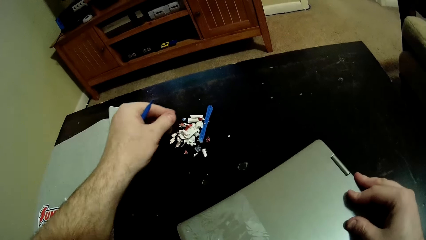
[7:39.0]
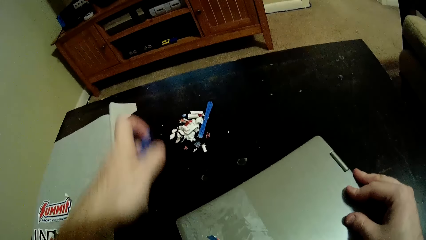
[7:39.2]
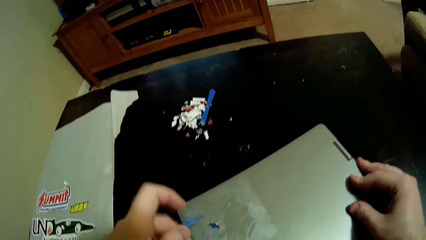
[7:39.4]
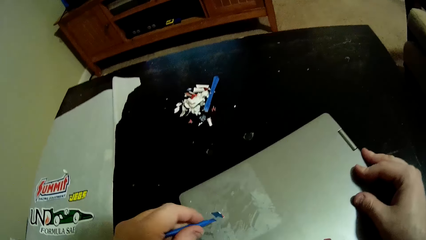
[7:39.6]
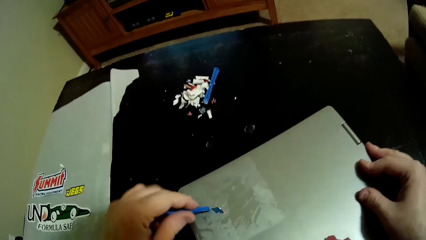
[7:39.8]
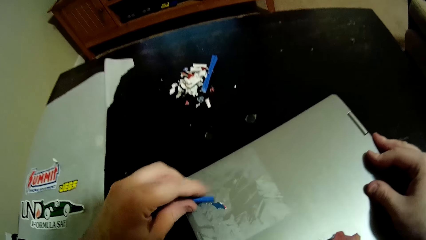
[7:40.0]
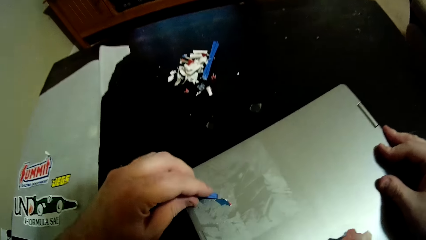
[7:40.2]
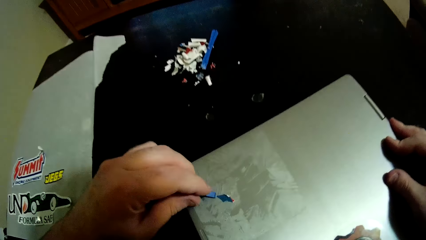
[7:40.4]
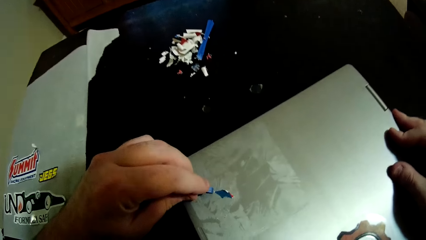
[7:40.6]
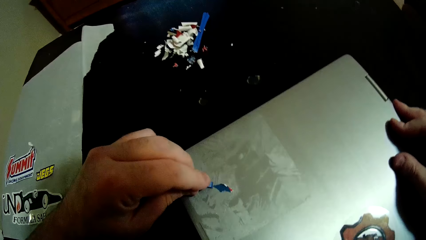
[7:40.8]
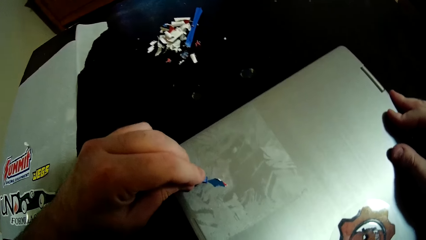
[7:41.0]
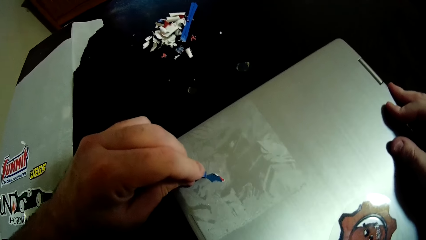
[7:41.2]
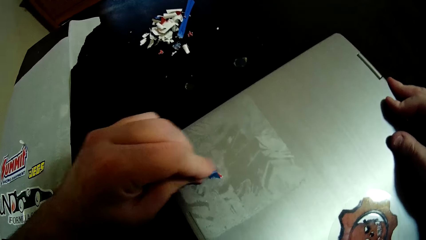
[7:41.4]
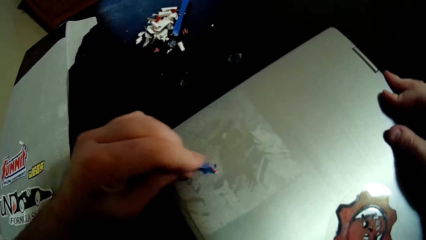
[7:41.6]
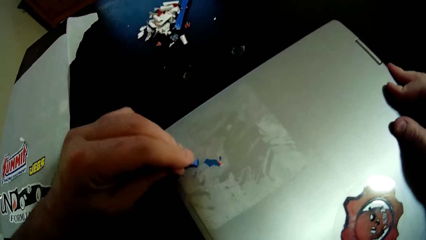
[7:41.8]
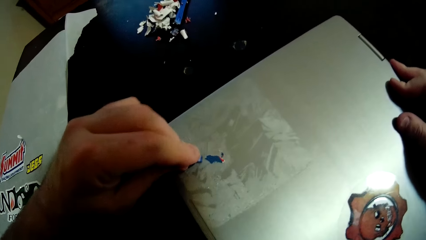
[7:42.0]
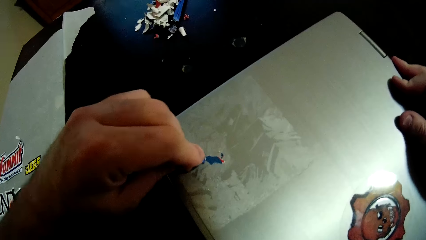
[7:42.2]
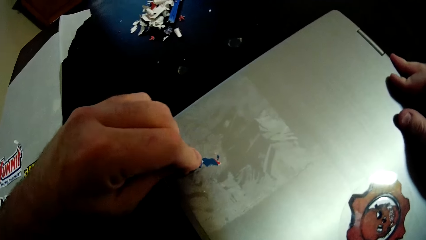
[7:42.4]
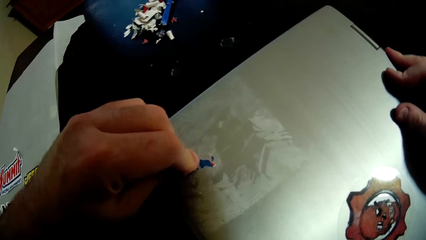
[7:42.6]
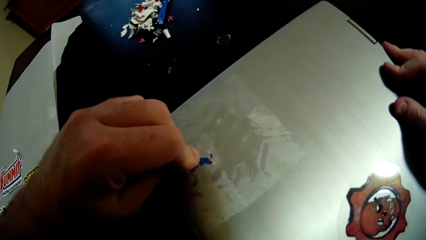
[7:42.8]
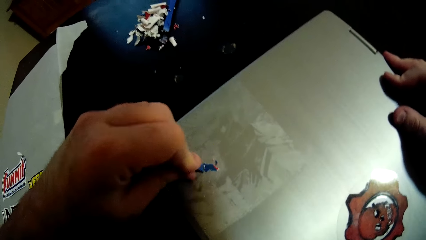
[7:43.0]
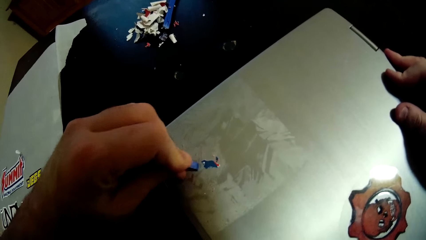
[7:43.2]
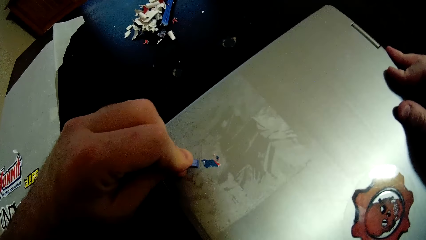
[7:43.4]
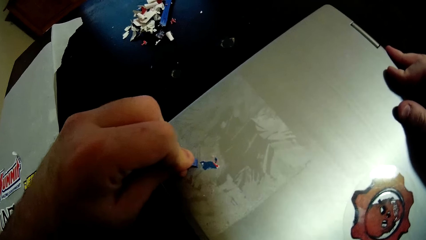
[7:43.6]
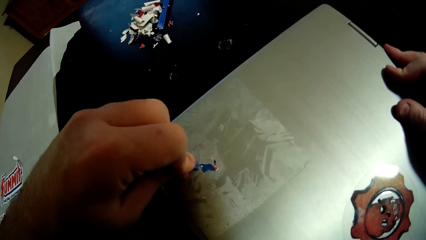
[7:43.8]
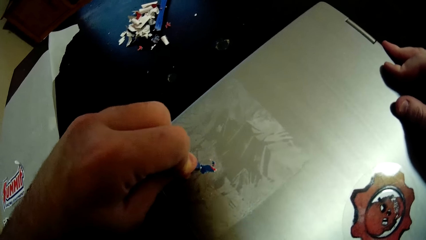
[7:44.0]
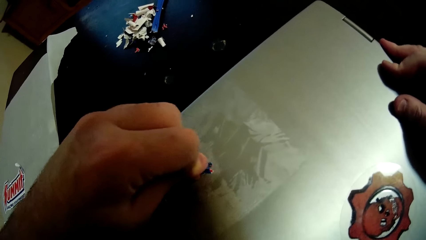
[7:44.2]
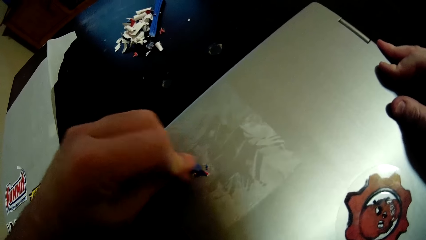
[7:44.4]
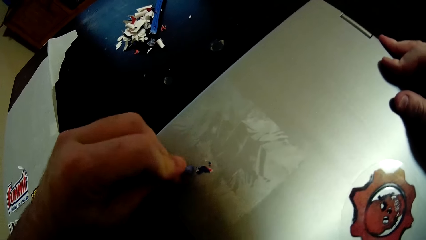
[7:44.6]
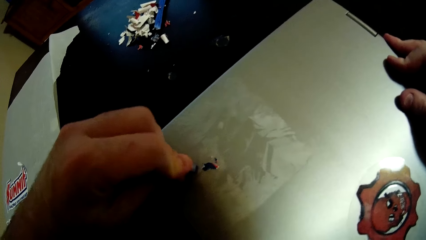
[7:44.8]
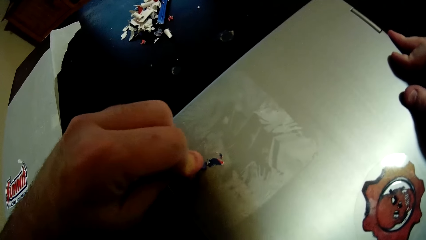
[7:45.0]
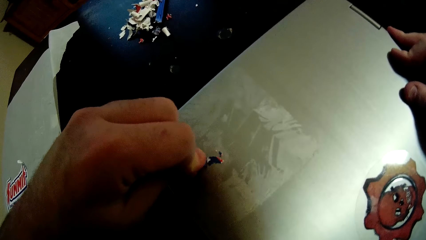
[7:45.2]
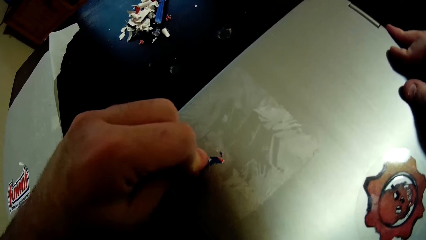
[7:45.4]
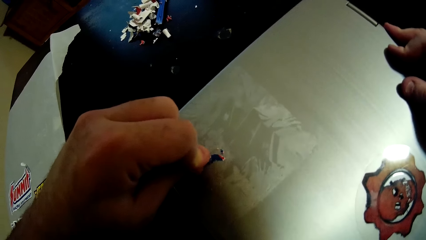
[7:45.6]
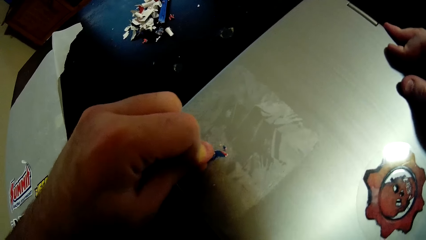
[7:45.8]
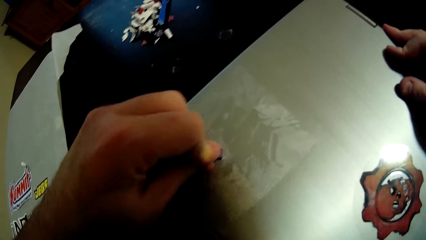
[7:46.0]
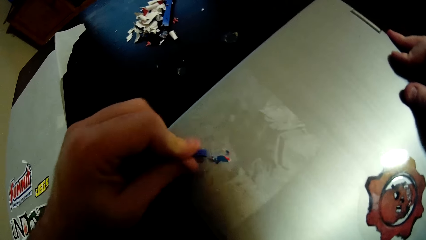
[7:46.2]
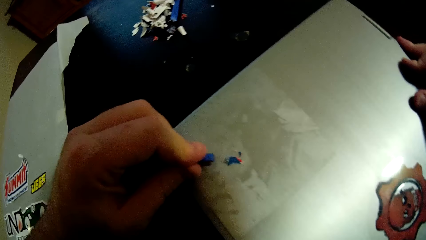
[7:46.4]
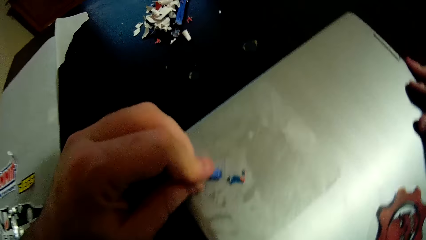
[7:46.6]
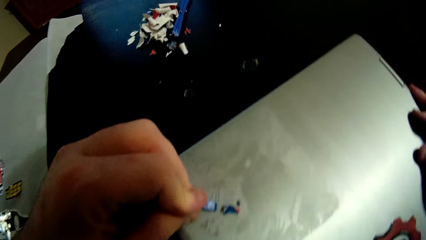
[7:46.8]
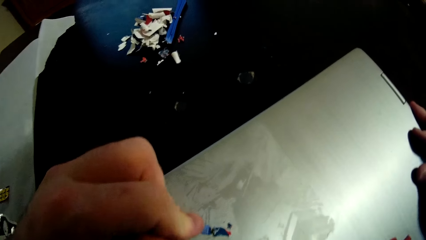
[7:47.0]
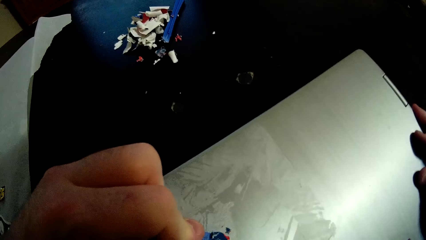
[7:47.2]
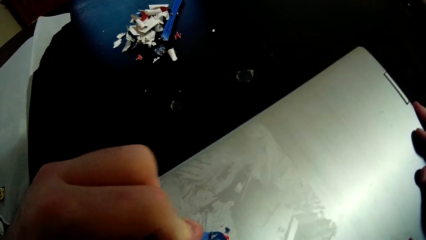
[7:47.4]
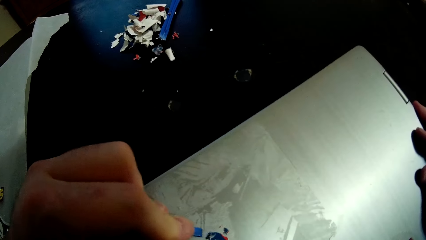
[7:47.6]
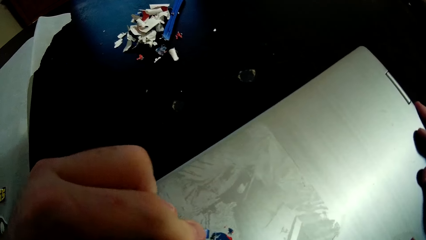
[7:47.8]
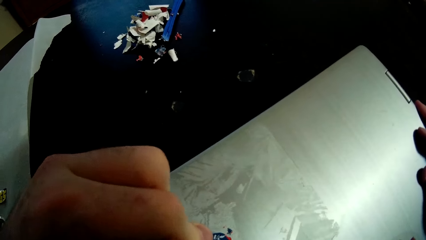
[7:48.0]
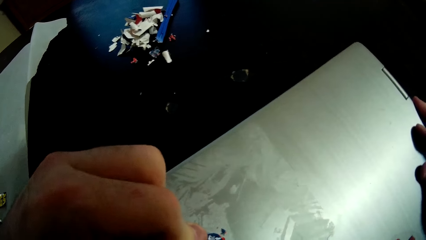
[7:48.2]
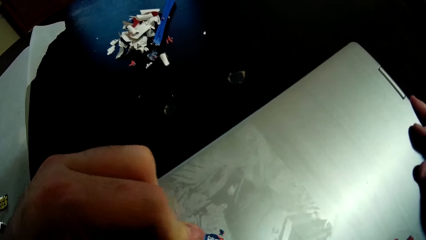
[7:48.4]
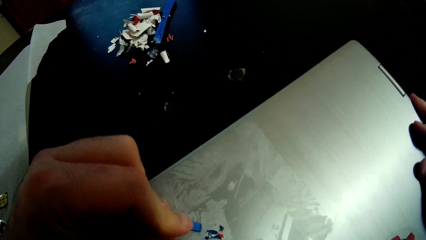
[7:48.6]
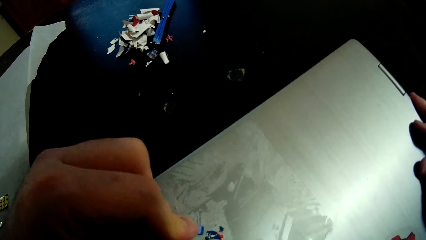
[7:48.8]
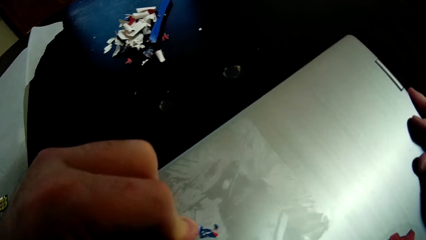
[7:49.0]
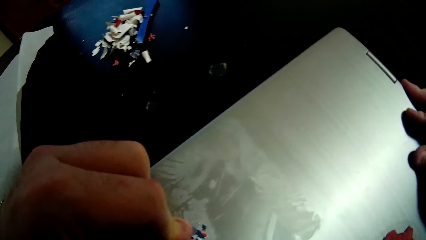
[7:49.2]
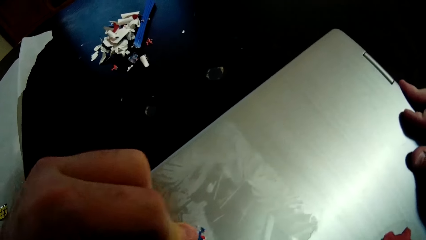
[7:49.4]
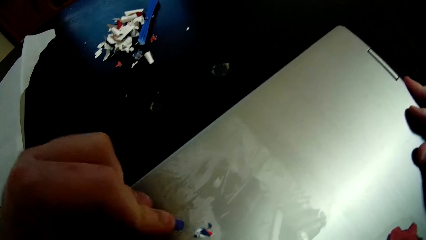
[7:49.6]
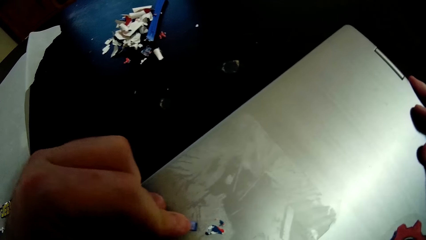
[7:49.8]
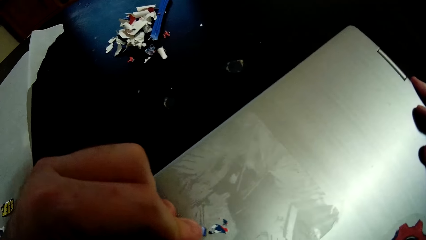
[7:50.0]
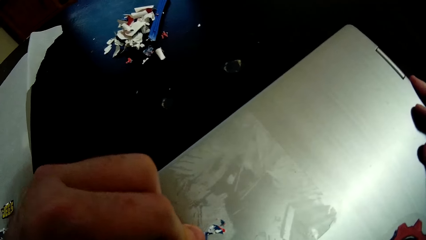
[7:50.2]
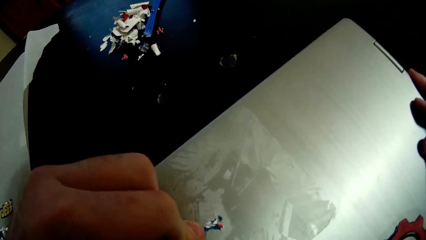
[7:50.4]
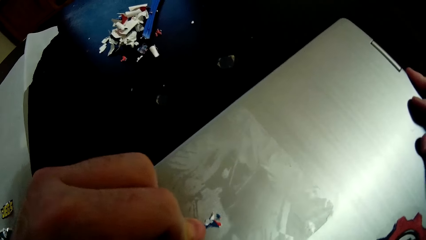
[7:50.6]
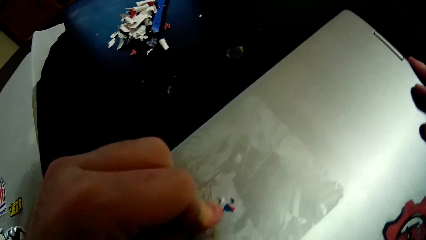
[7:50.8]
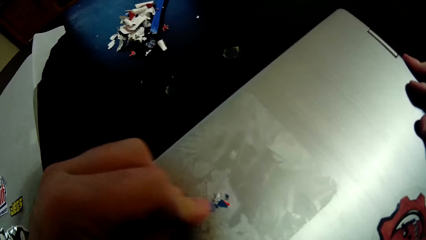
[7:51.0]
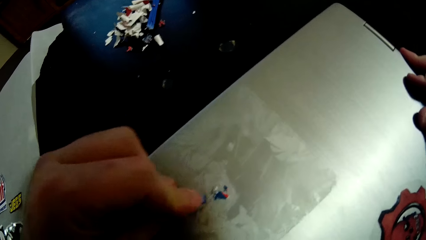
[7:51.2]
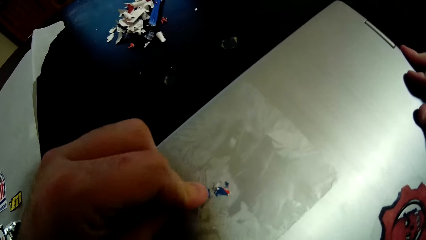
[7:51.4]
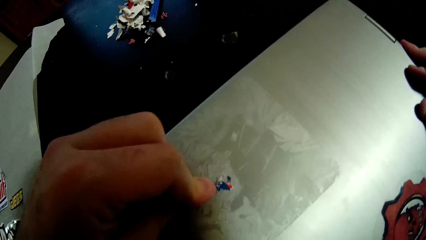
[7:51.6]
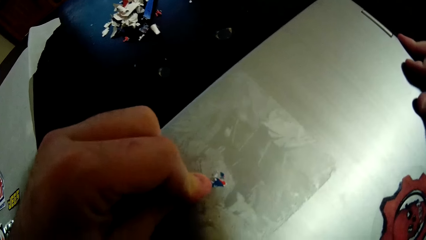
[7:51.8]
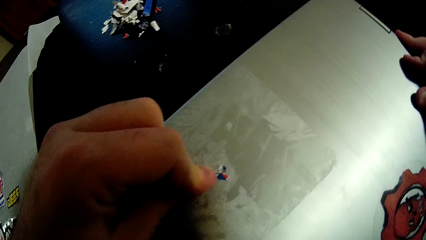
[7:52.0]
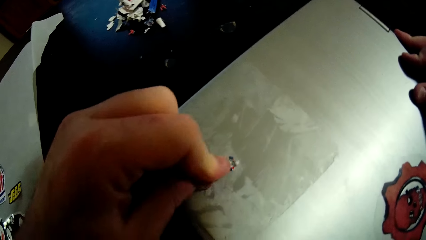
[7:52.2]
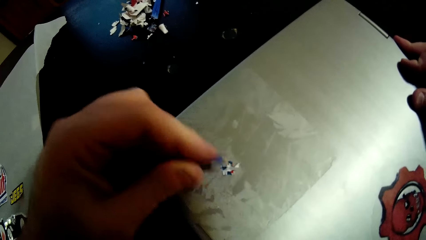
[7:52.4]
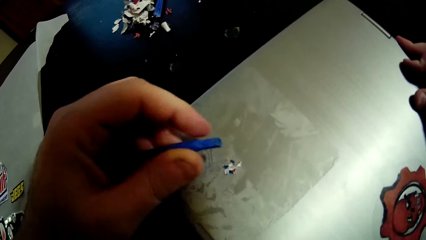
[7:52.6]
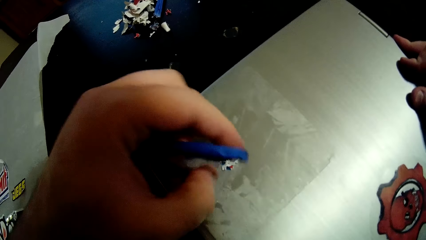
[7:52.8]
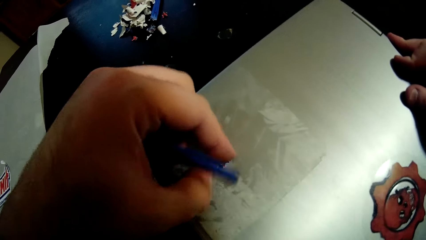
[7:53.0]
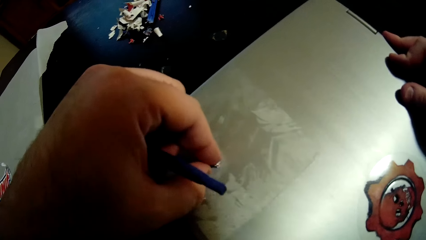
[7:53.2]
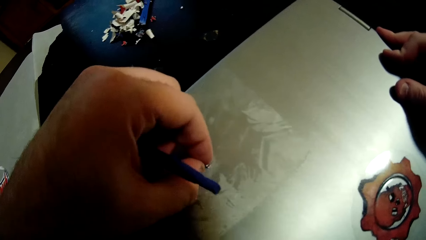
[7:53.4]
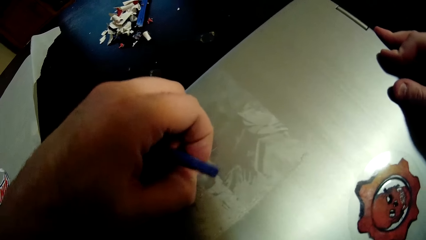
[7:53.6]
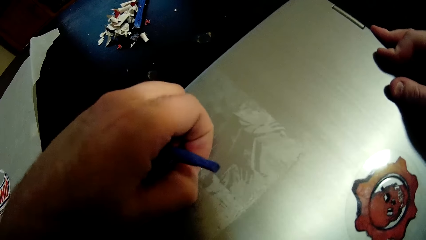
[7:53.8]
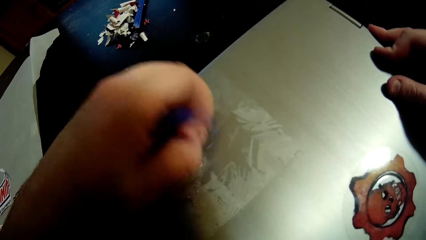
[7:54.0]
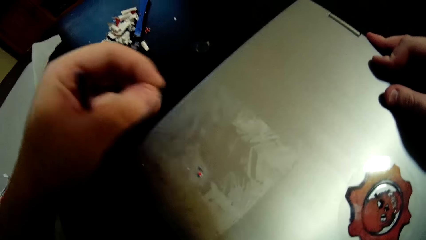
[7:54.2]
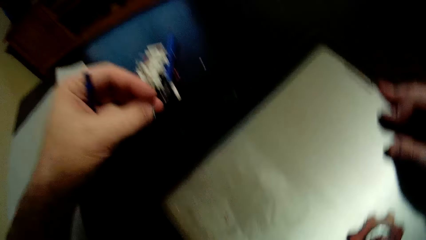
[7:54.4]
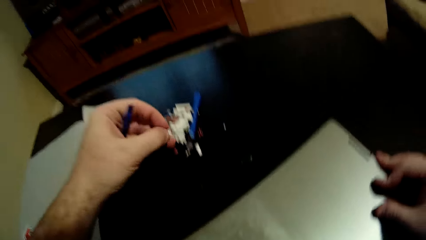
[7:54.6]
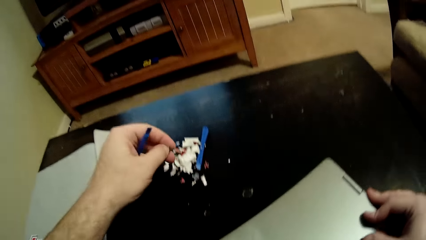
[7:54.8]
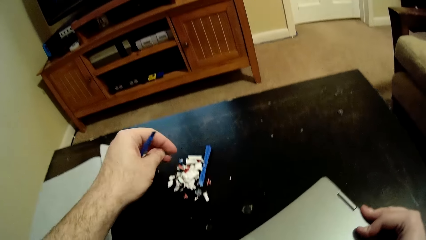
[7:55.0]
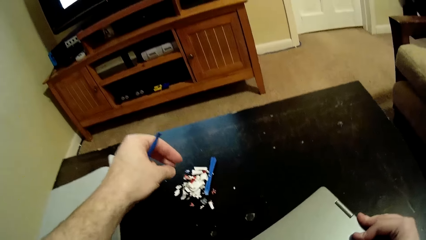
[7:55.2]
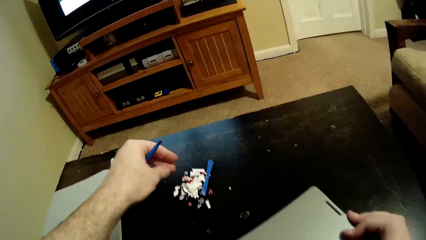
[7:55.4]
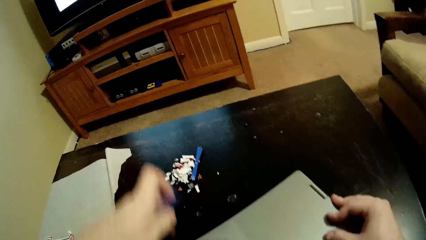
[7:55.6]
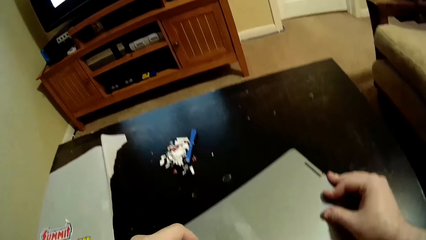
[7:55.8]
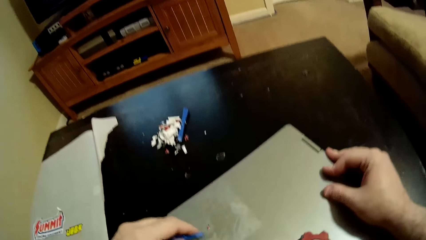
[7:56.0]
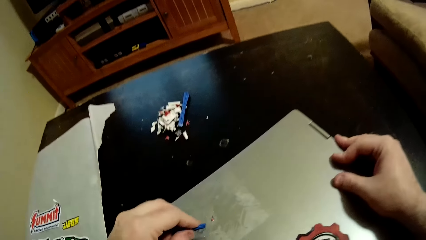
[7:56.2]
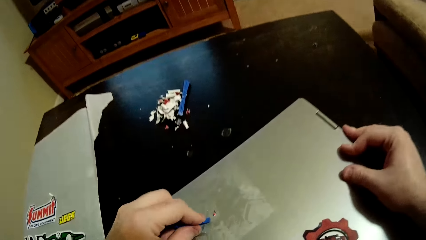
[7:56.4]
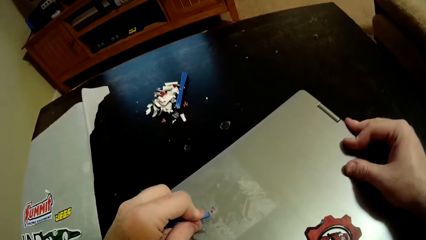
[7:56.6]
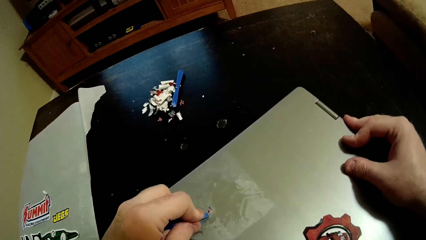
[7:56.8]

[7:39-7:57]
The camera wearer throws a piece of sticker on the table. He removes the sticker on the laptop and scrapes the sticker on the laptop with a sticker scraper. He tears the sticker with his hand and pulls the sticker with his left hand. He throws a piece of sticker on the table.
